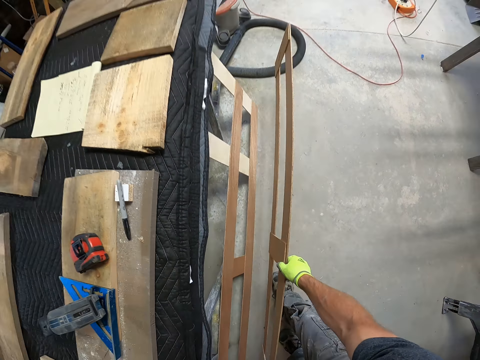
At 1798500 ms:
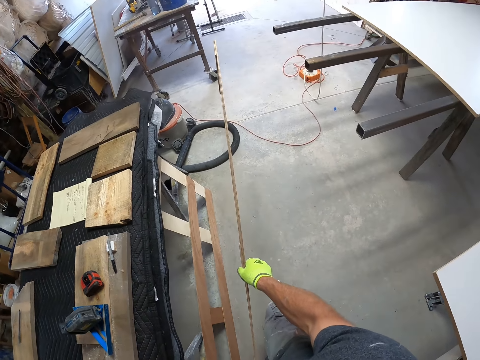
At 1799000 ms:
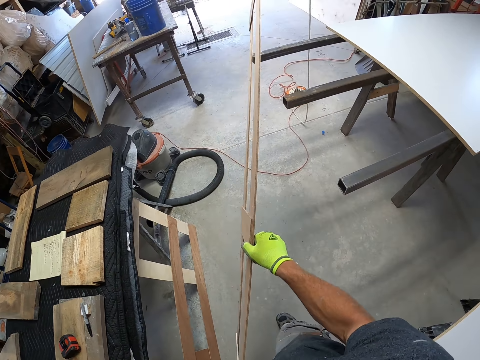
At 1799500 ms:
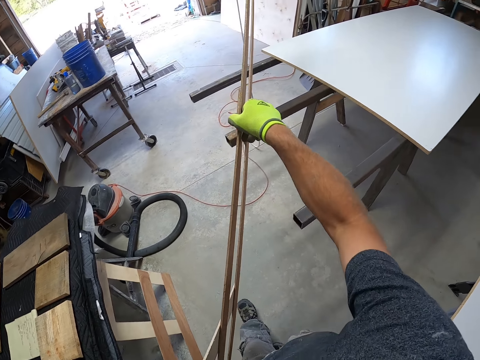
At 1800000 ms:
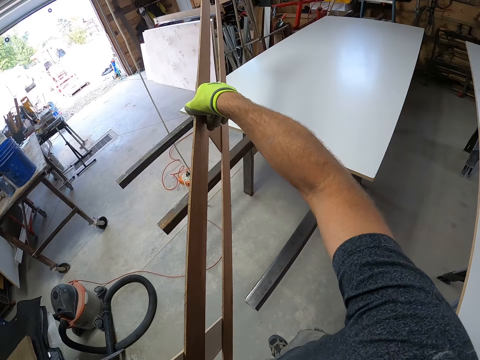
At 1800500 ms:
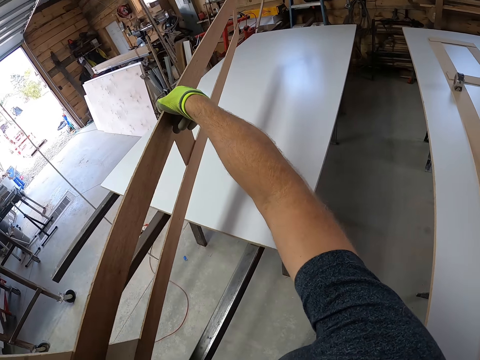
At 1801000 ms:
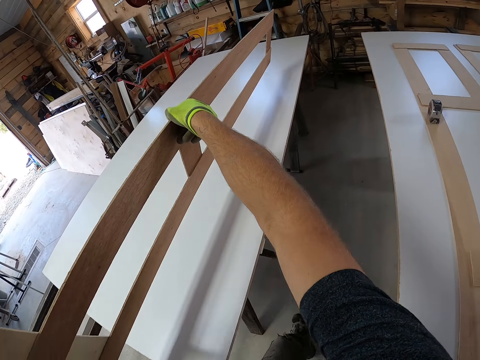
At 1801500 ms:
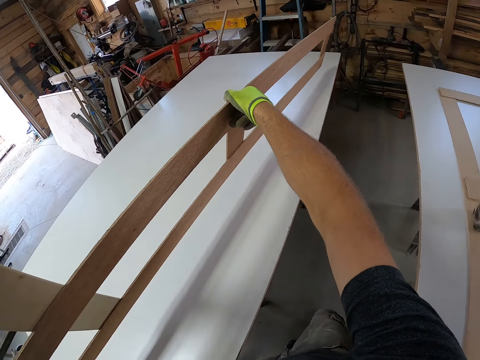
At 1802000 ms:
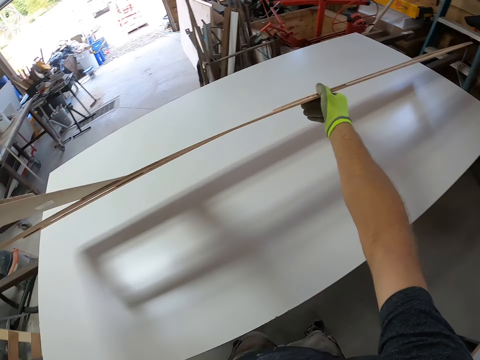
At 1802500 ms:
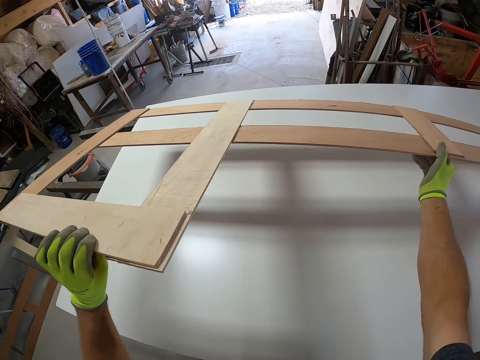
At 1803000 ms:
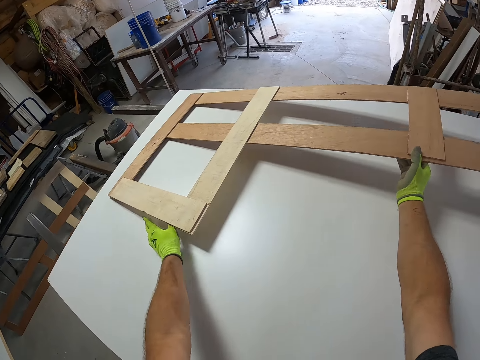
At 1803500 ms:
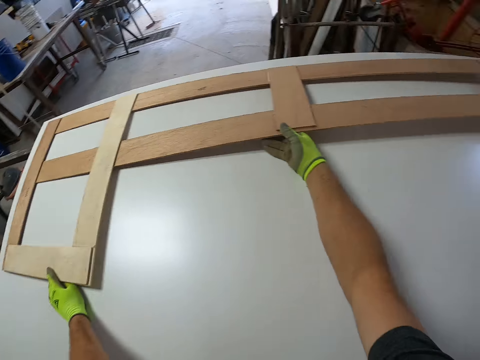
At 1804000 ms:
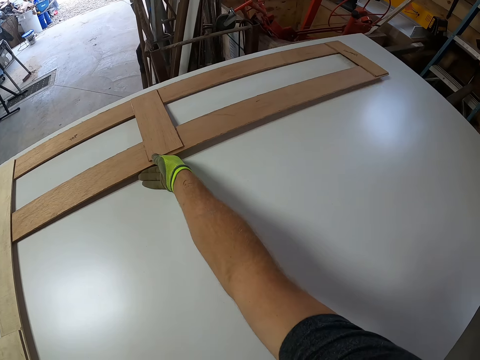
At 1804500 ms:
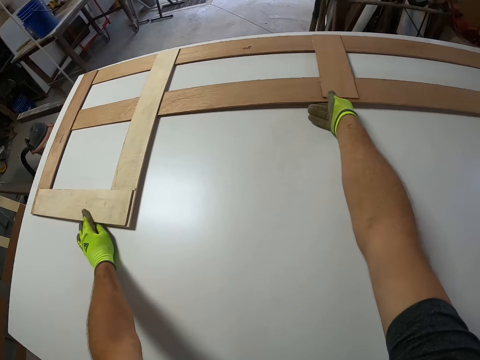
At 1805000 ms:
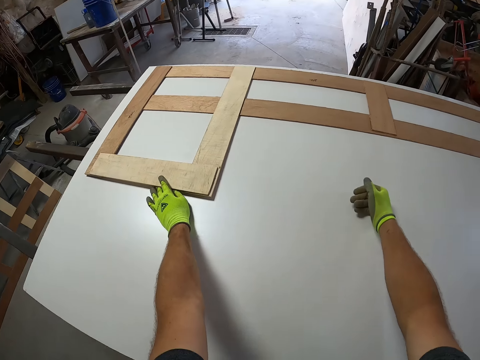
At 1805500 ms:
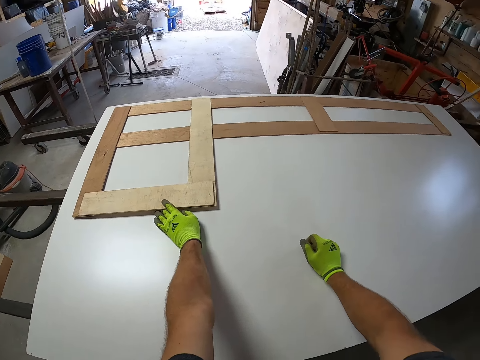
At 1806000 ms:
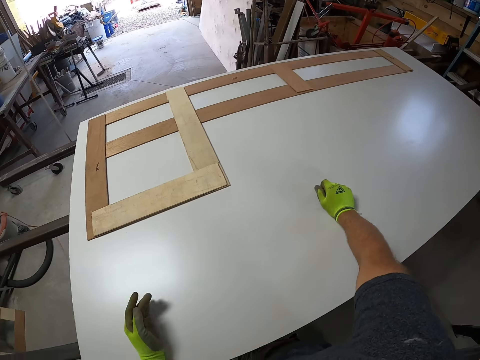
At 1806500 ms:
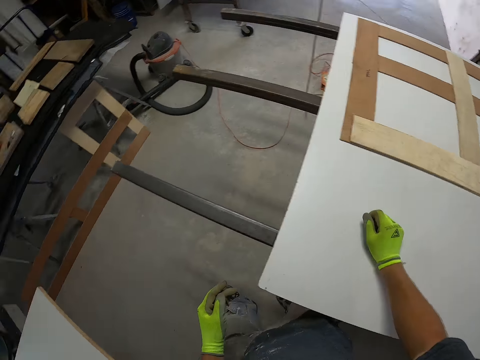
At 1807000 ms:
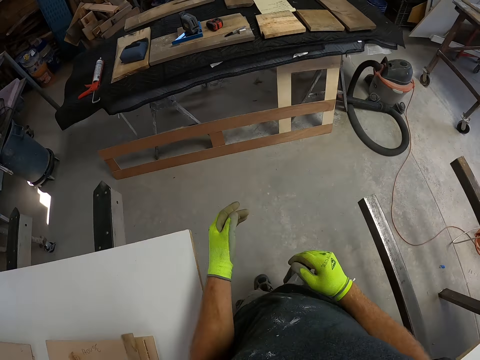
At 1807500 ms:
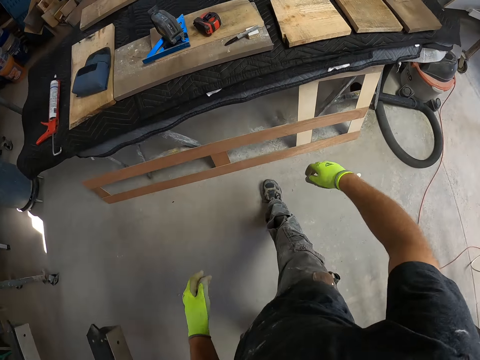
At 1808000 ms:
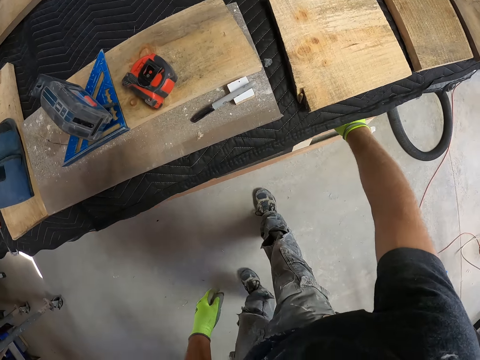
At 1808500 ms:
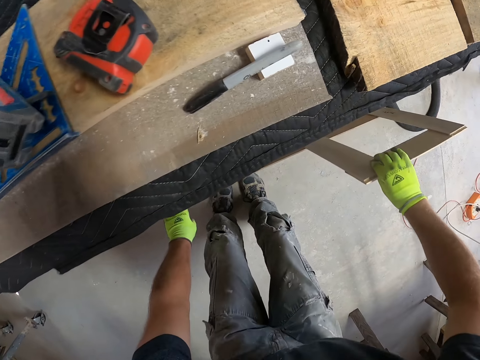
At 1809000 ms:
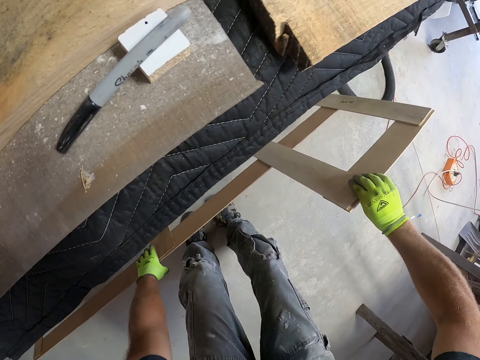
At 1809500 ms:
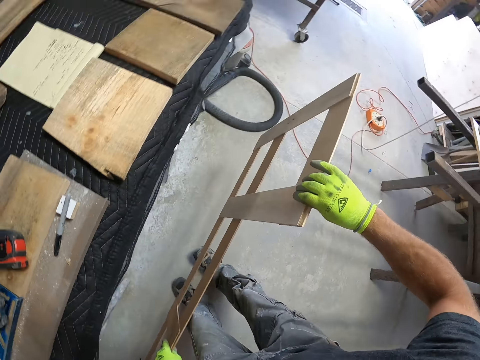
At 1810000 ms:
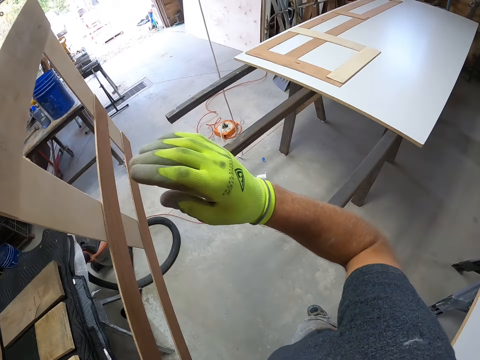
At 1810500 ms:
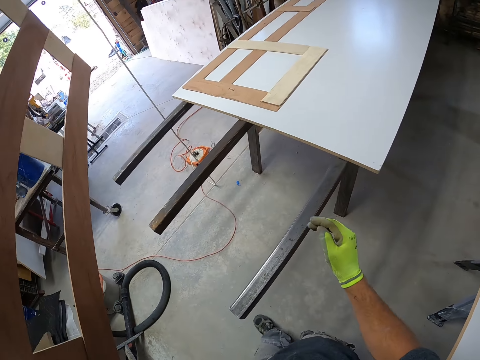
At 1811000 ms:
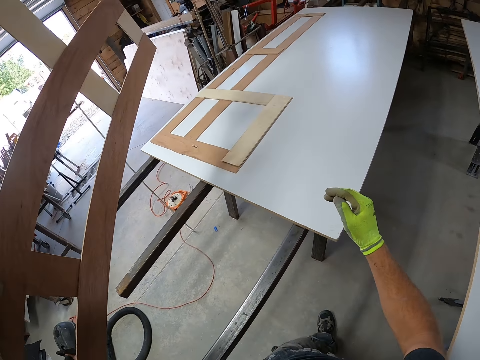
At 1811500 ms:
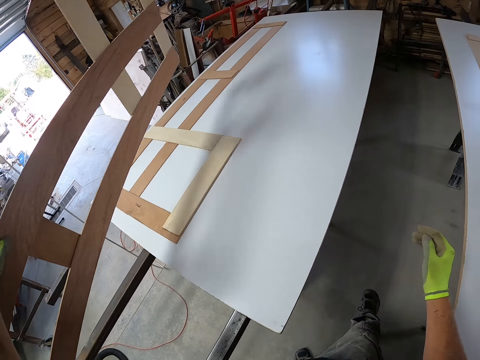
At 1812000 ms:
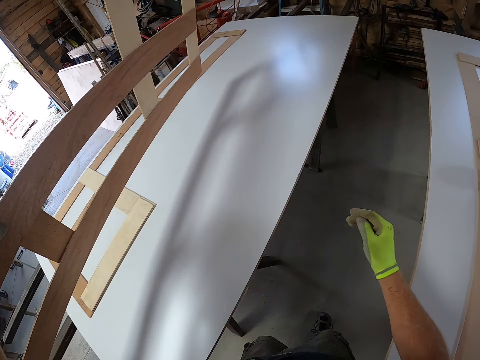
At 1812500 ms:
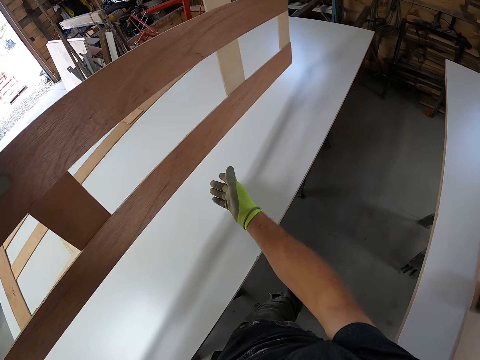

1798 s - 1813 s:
The camera wearer carries the frame structure towards the MDF board. They put the frame structure on the MDF board. They walk around the room. They pick up a frame structure from the ground. They turn around. They carry the frame structure towards the MDF board.

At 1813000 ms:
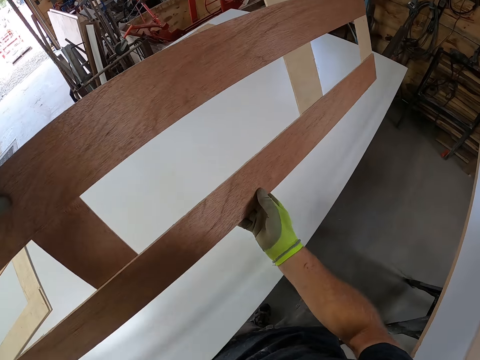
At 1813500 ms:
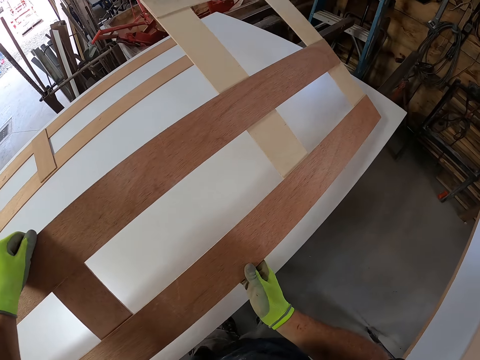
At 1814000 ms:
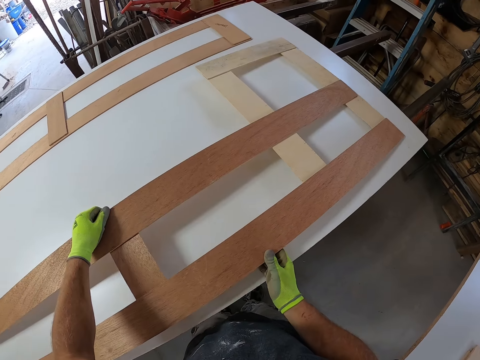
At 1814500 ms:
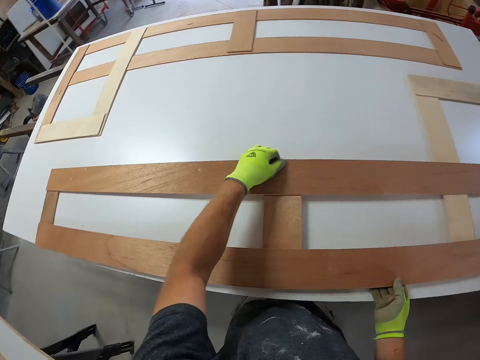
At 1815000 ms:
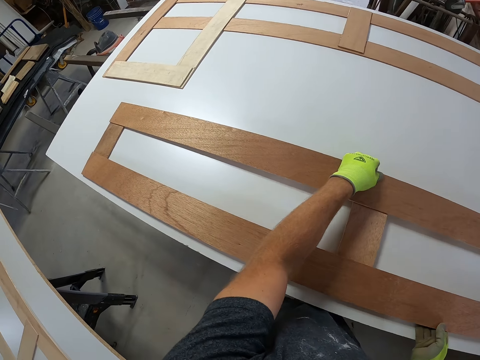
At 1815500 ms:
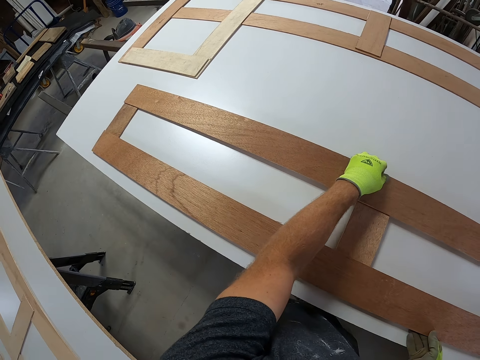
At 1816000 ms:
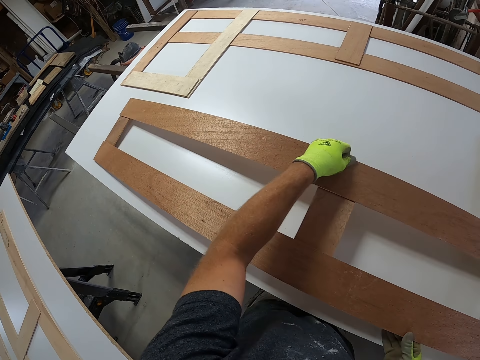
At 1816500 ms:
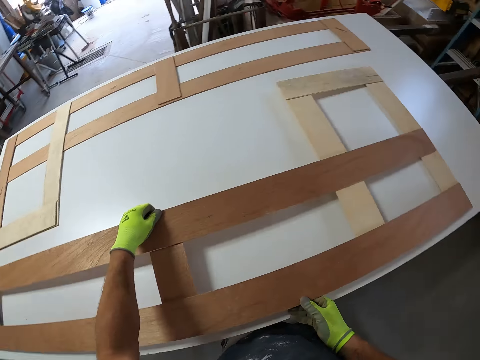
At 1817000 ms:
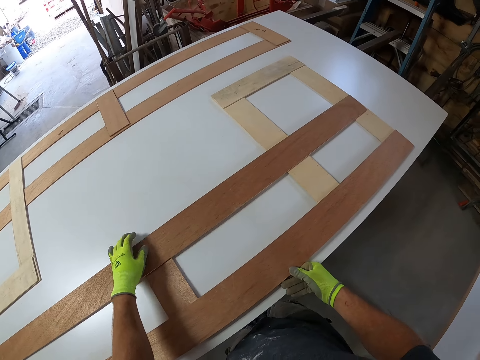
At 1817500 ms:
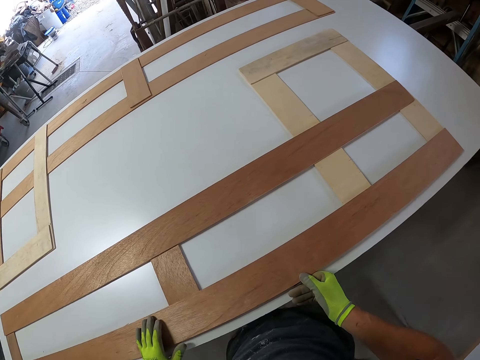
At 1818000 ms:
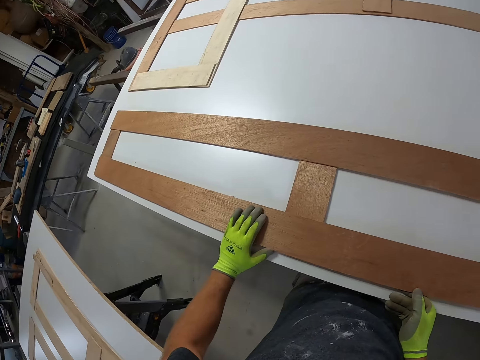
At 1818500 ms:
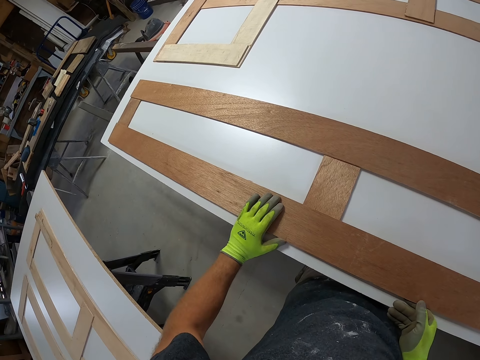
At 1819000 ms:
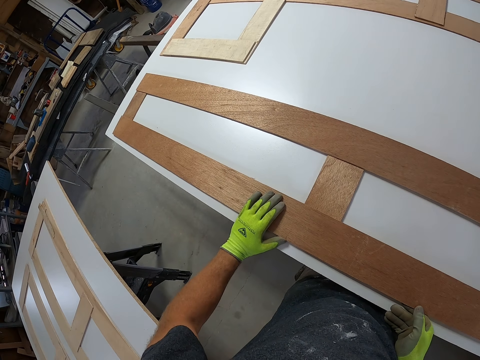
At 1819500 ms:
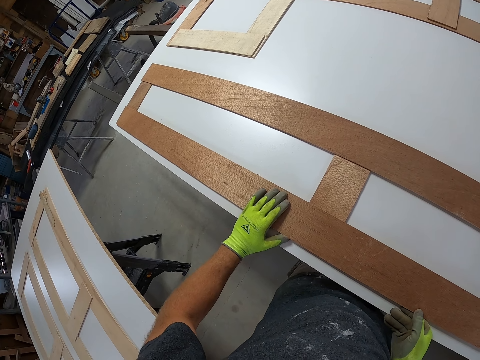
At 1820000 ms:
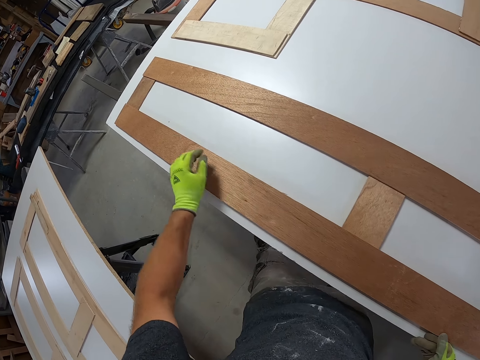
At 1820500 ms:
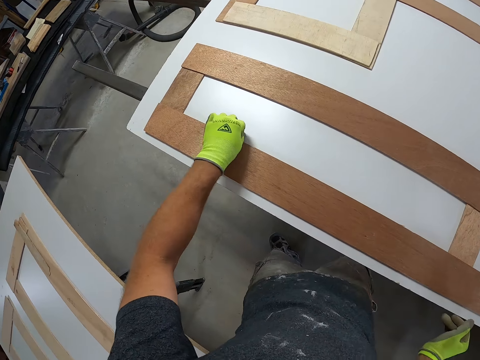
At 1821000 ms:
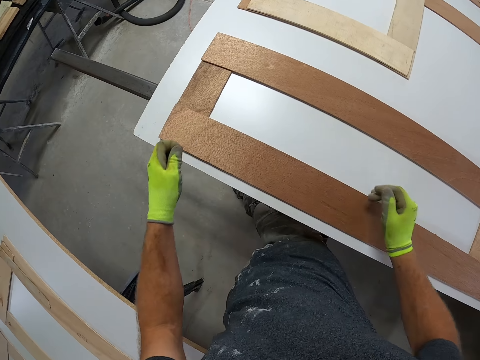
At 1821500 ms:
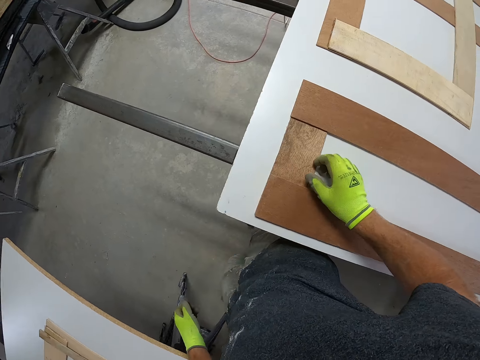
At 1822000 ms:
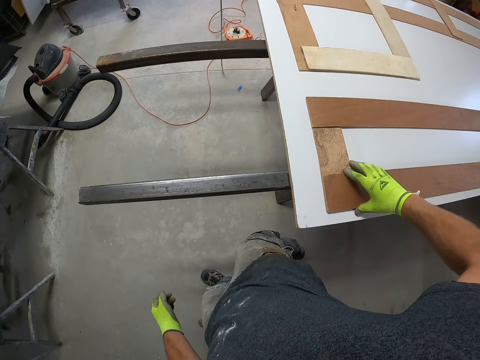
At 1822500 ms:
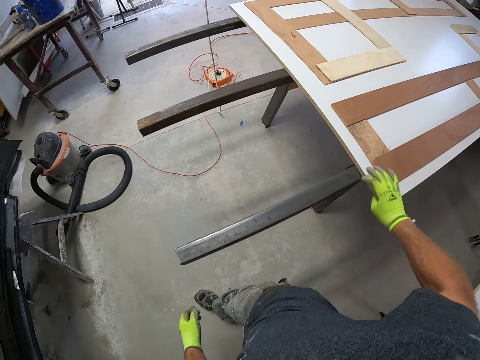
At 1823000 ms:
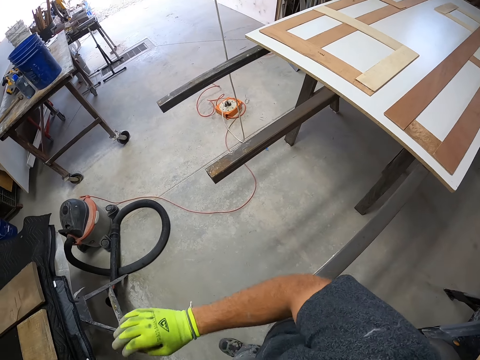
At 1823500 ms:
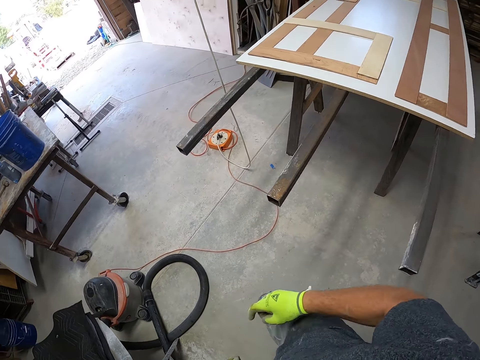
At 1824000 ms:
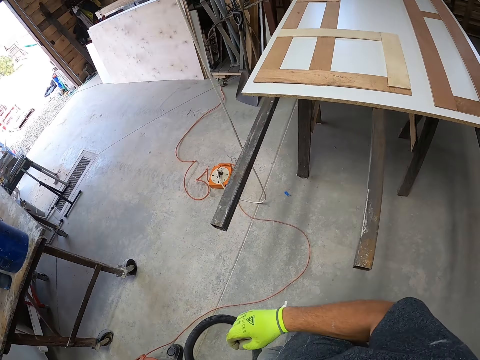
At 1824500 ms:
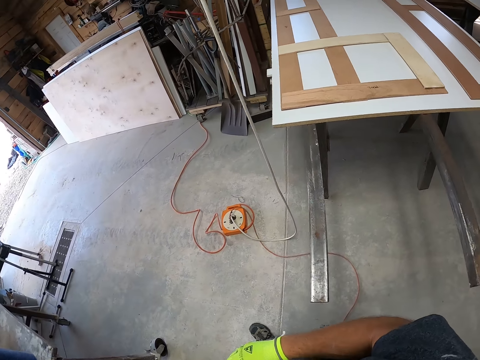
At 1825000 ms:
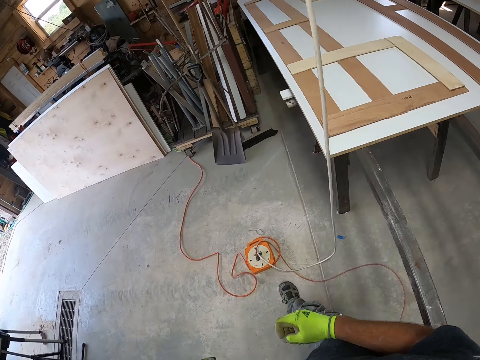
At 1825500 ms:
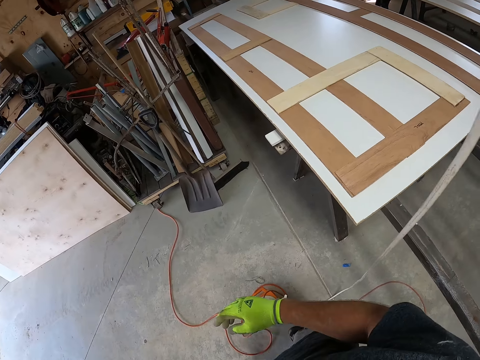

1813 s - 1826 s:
The camera wearer puts the frame structure on the MDF board. They adjust the frame structure on the MDF board. They view the frame structure. They walk around the room. They pick up something on the MDF board using the left hand. They walk around the room. They walk around the room again. They touch the frame structure with the right hand.
